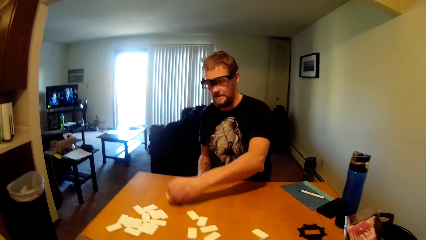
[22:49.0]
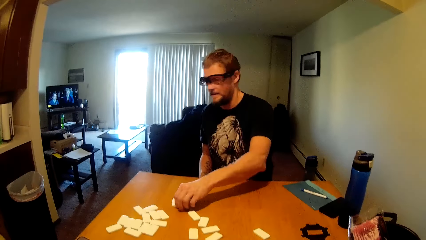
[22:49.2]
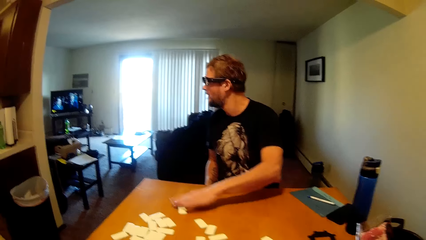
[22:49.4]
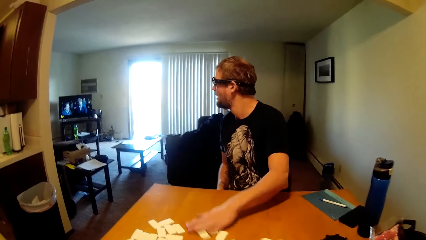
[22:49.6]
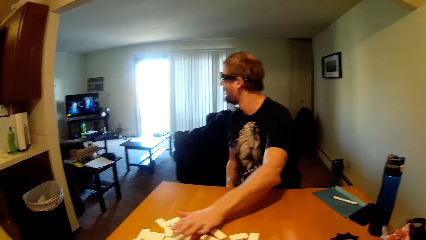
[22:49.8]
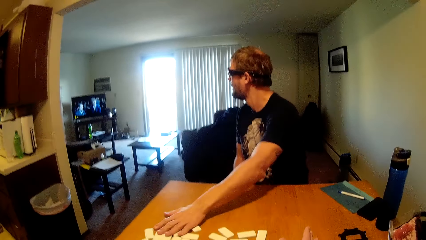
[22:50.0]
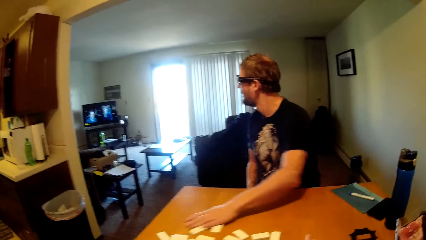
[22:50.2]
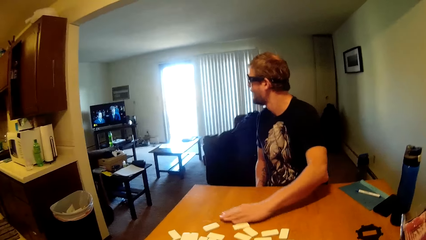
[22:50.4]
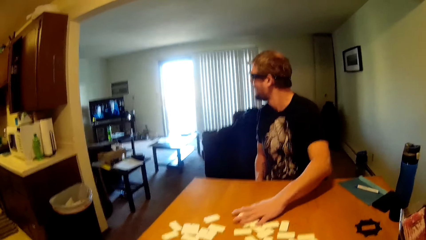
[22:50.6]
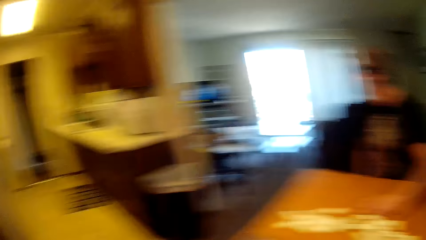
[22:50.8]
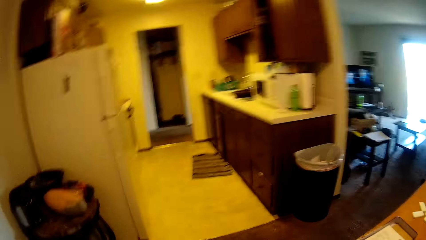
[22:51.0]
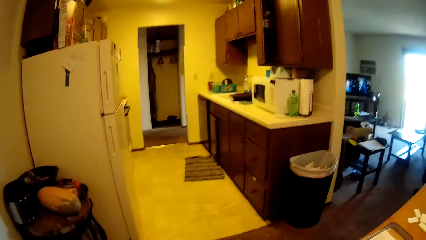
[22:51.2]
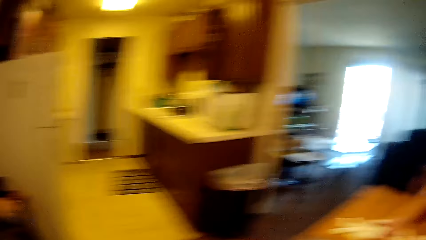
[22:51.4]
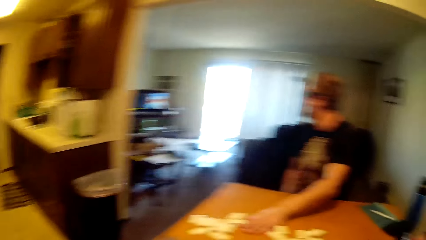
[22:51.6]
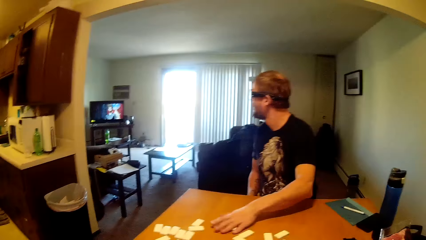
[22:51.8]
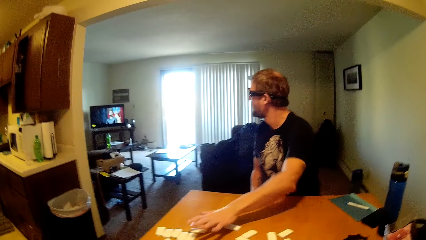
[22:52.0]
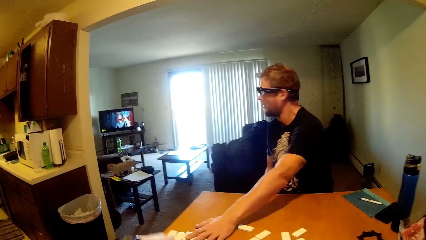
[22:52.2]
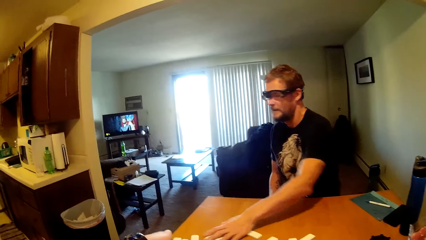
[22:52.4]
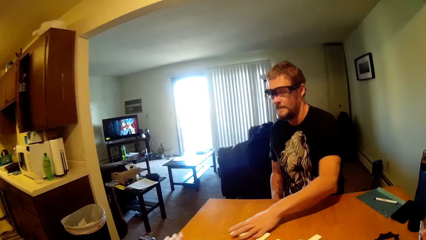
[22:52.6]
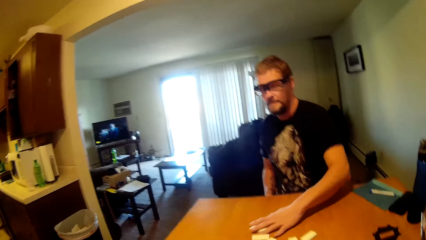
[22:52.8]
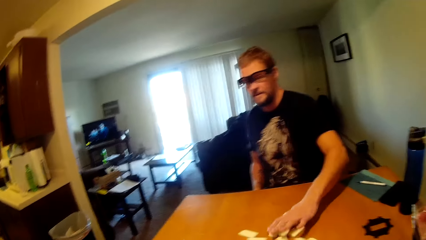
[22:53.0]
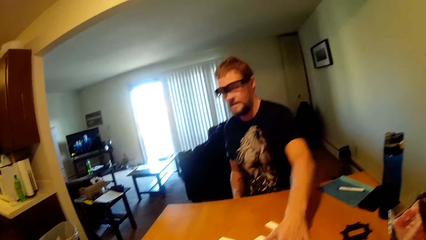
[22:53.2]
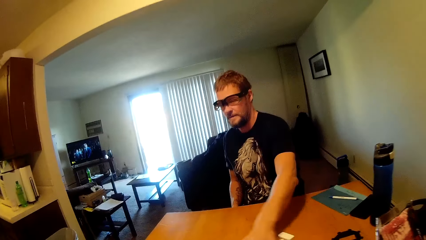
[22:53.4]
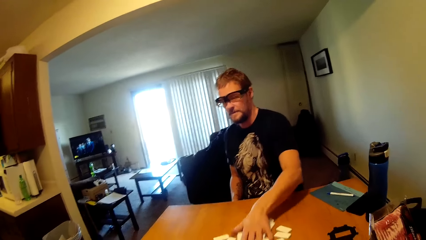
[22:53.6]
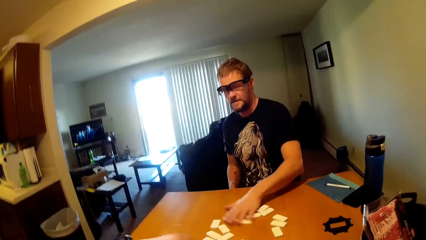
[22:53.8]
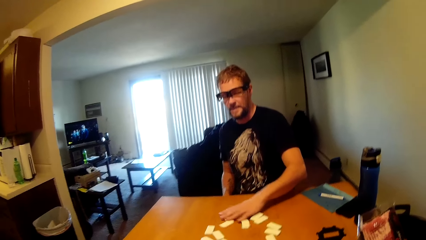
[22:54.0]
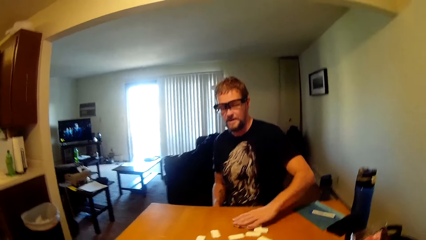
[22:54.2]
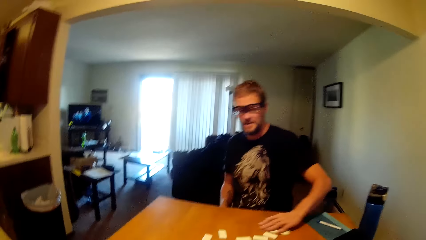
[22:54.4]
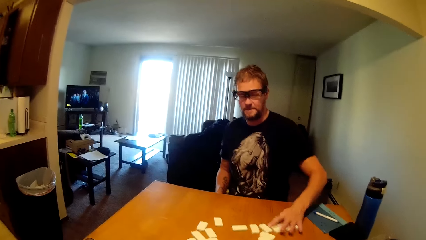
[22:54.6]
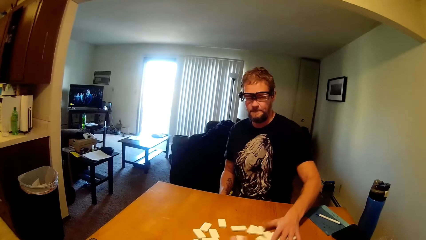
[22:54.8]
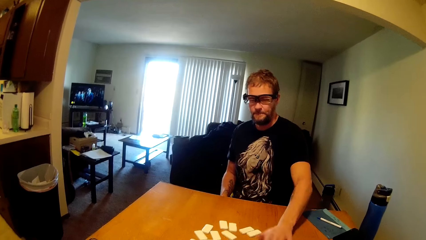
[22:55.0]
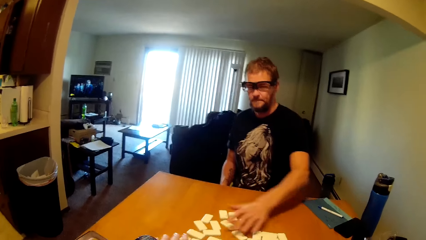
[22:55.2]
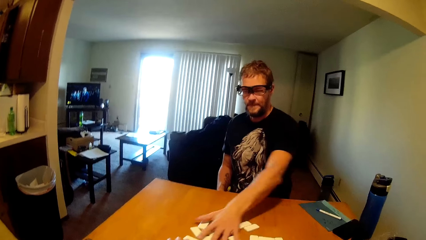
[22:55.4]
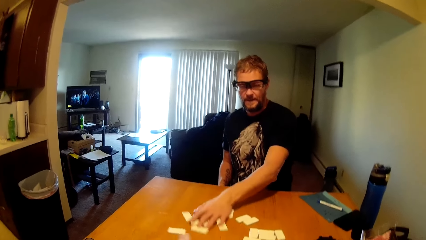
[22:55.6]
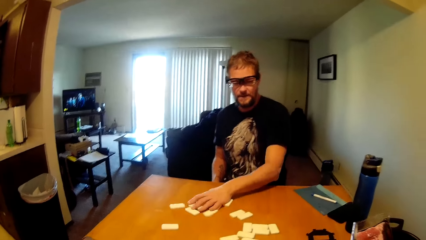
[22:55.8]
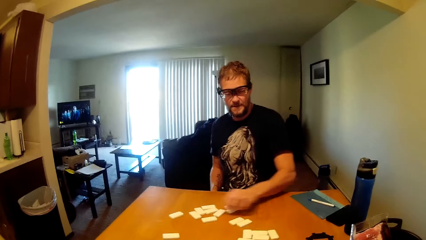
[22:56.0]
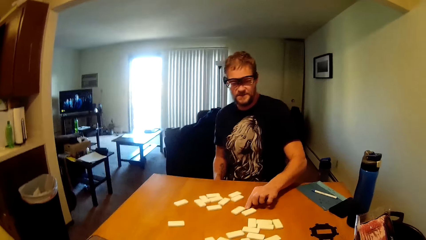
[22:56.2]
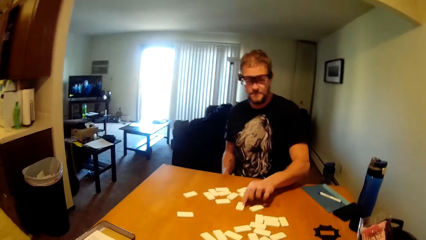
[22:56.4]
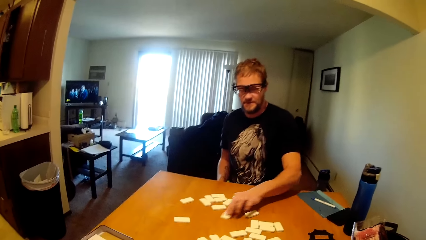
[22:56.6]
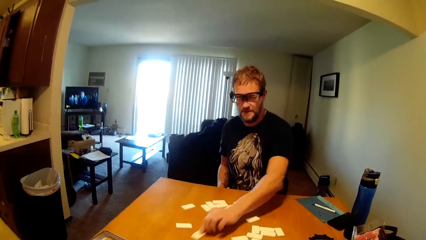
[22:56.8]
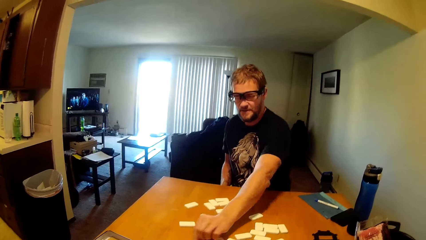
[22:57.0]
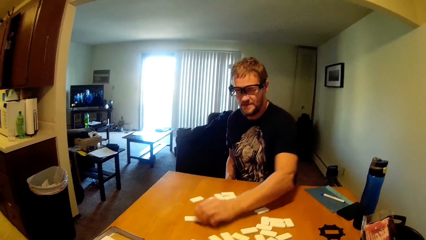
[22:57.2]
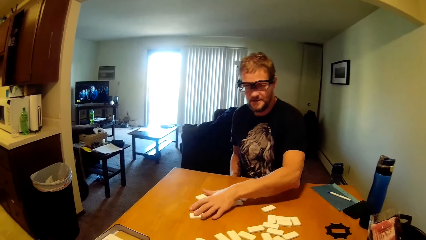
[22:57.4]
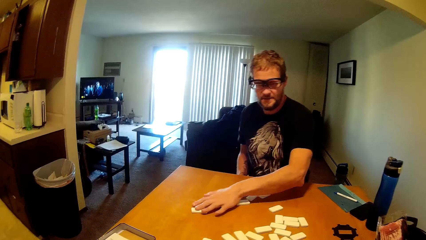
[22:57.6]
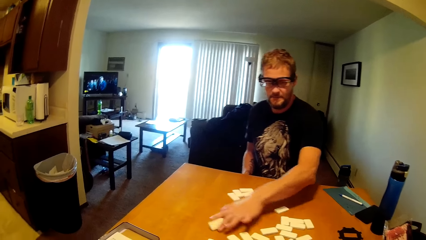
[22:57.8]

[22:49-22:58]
The camera wearer turns around. A man mixes the dominoes as he converses with the camera wearer.

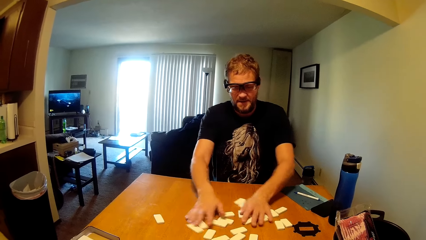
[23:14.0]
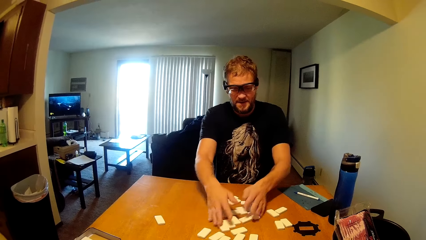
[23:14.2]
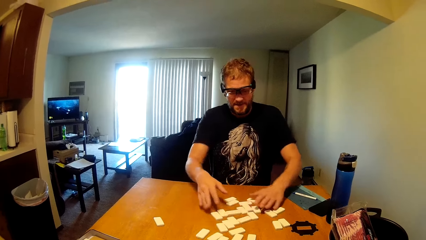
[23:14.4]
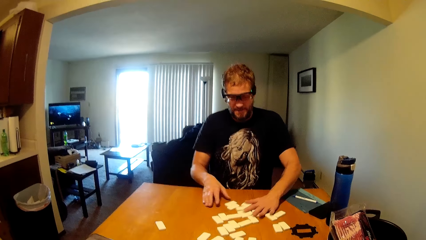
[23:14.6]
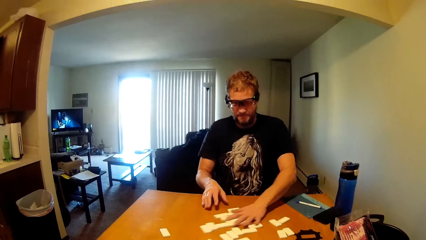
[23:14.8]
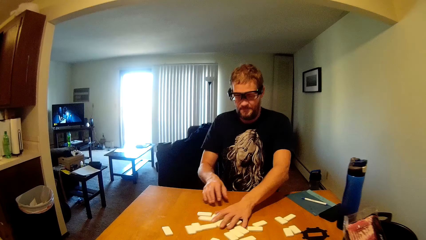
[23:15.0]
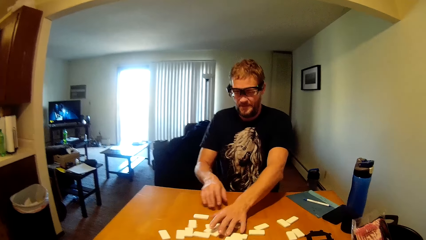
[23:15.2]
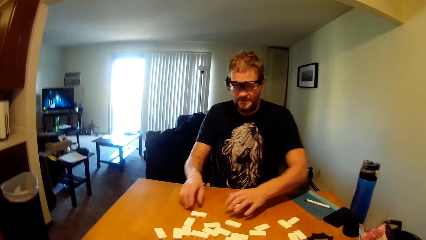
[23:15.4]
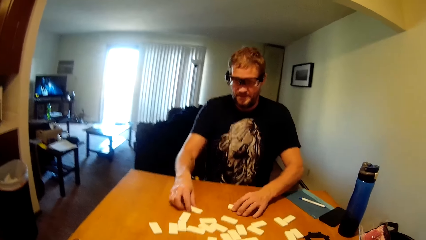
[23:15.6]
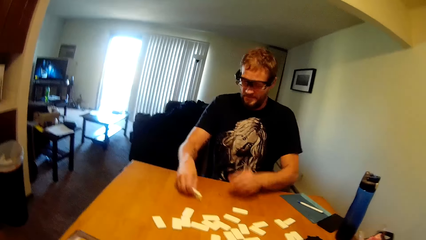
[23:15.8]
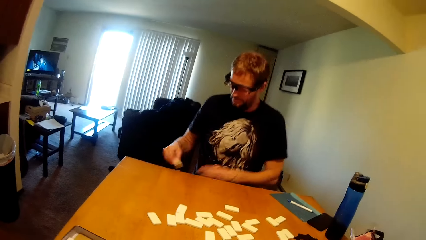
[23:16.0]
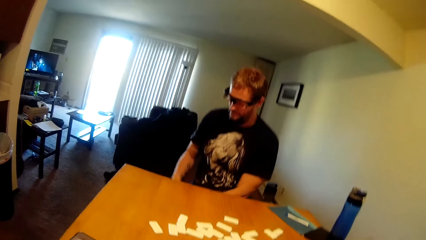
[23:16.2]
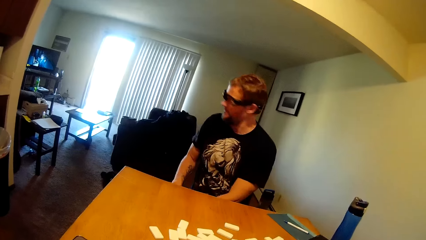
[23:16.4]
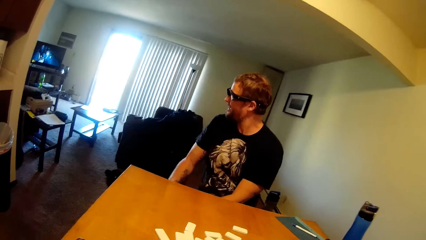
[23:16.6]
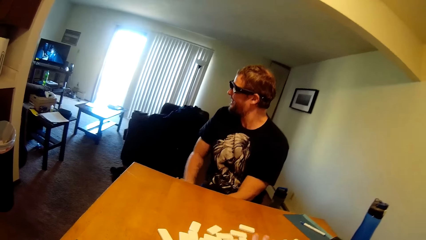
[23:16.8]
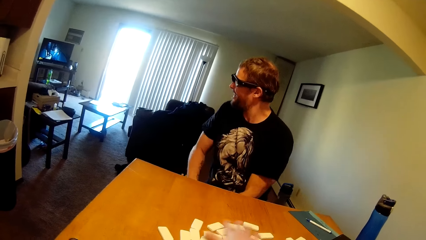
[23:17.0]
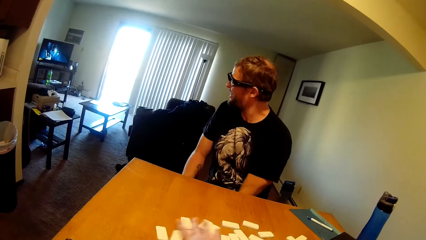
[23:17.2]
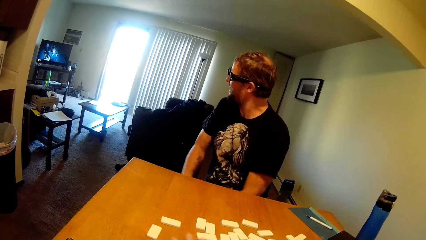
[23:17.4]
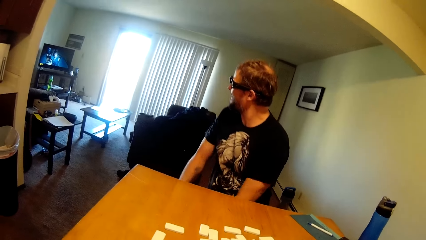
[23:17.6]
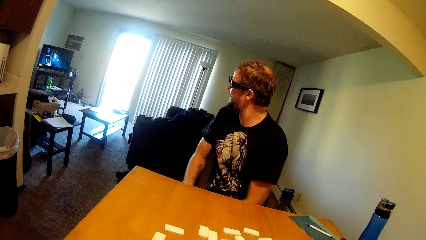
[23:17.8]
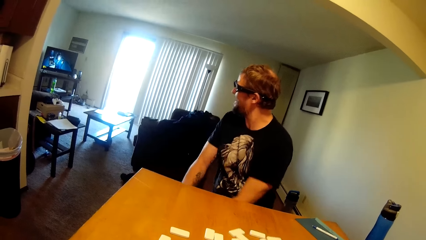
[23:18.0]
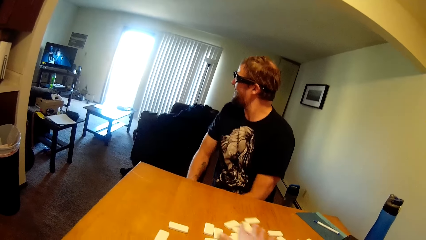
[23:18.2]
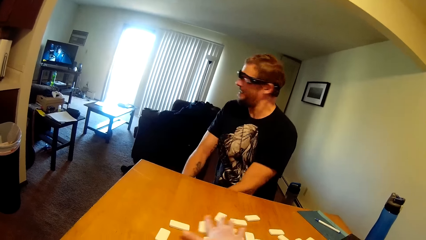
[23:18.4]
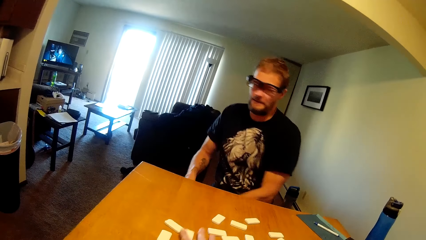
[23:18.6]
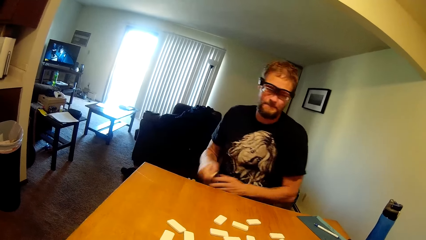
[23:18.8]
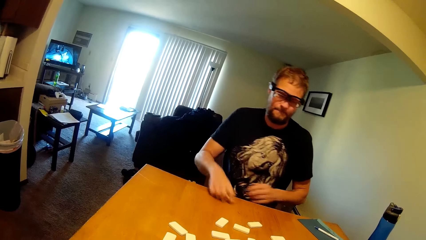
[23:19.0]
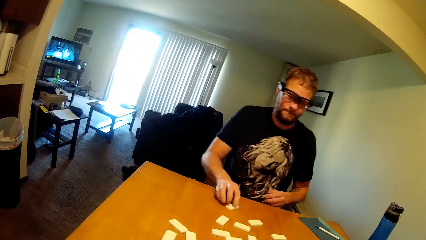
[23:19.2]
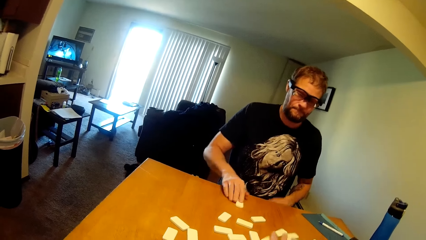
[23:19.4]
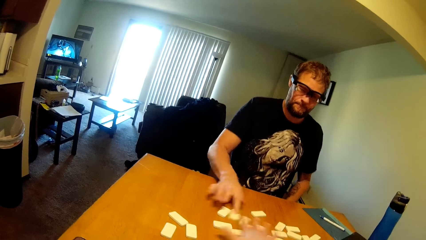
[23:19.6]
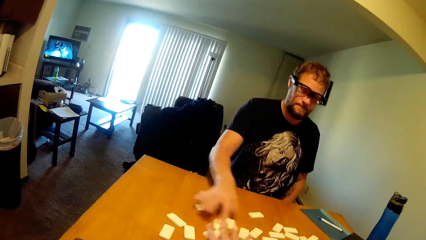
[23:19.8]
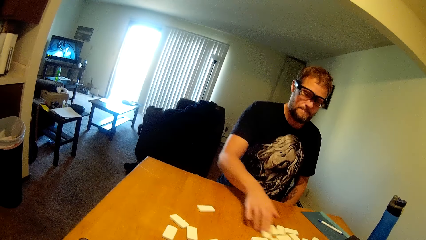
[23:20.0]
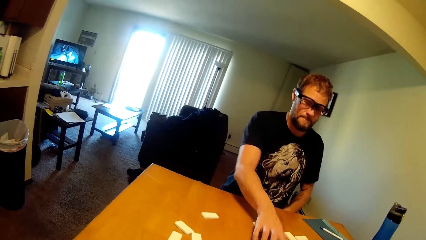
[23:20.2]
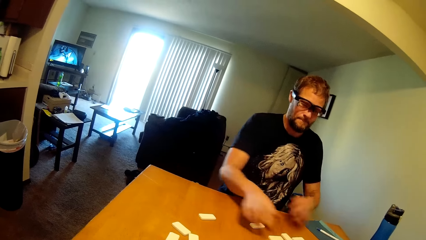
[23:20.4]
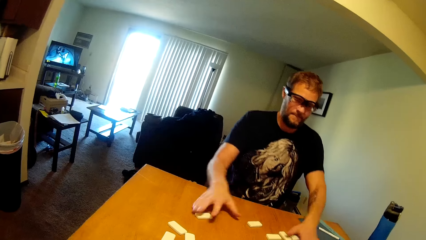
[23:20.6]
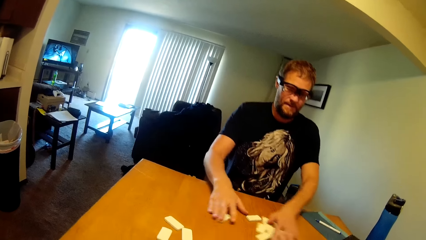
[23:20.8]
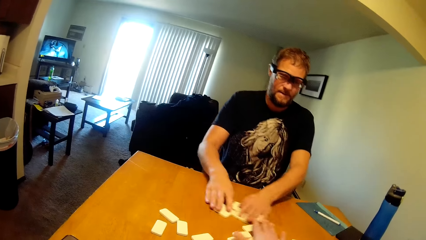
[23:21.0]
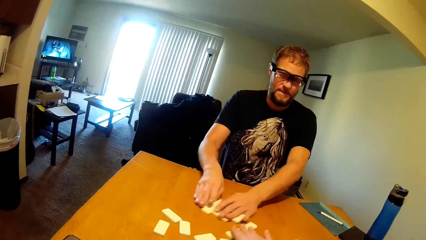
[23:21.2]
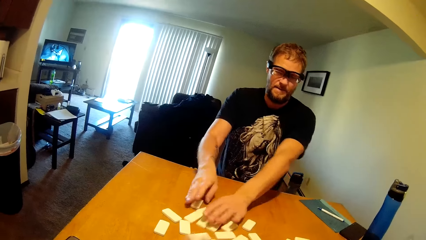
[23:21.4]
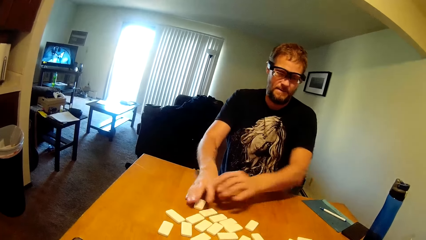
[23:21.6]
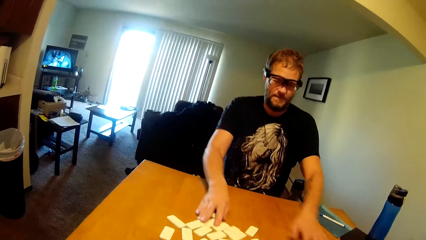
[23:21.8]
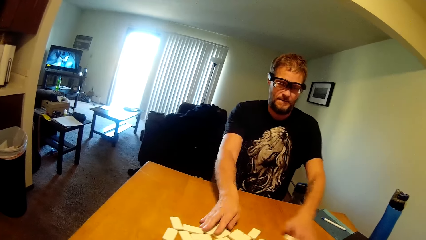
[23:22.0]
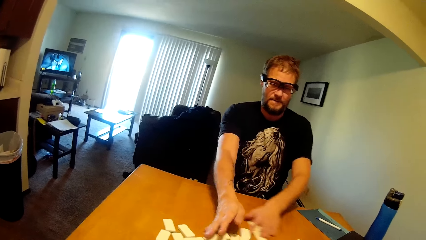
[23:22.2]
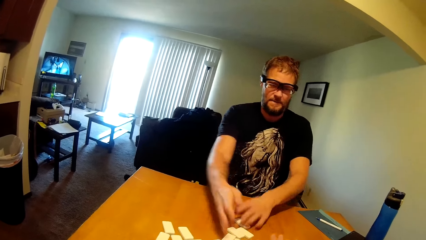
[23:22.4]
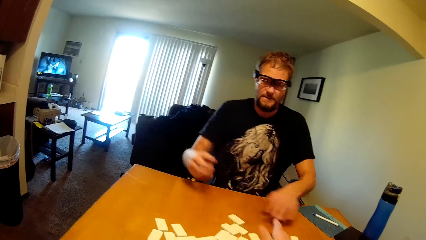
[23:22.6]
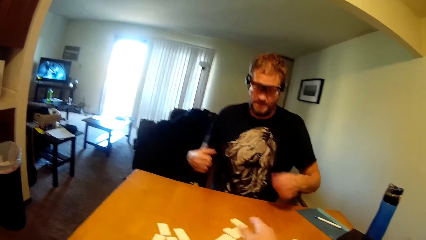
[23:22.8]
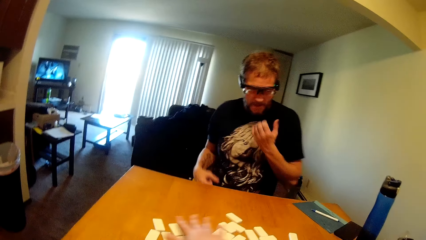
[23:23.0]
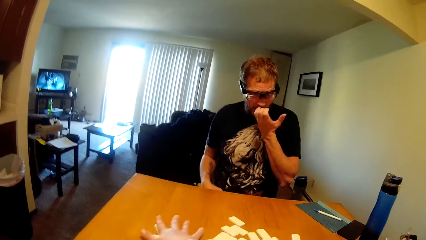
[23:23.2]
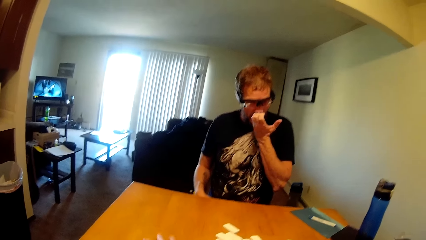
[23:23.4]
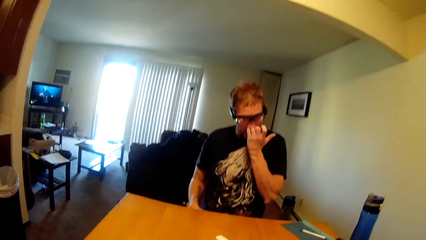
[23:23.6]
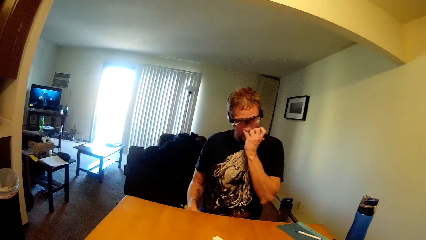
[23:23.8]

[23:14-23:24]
A man picks up a dice and holds a domino in his hand. The man cleans the dice and puts the dice on the table. The man mixes his dice and groups the domino on the table.
